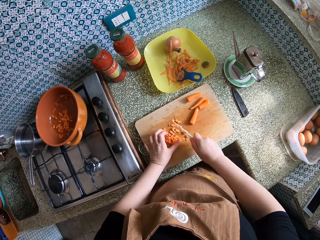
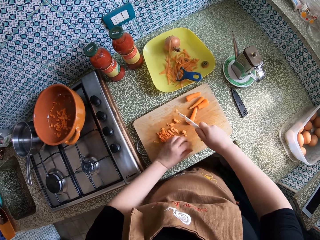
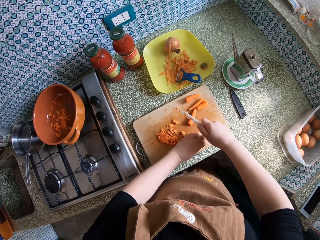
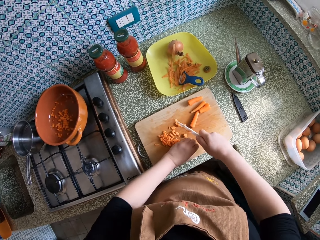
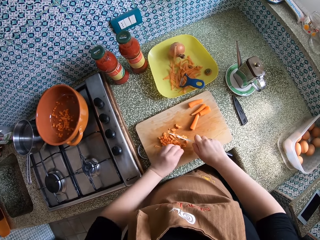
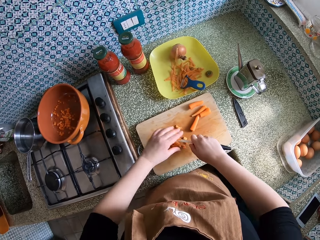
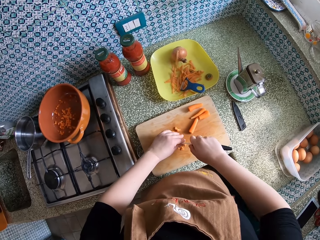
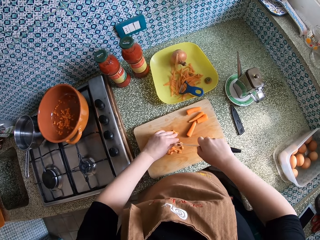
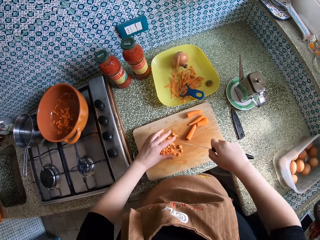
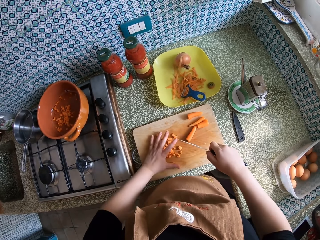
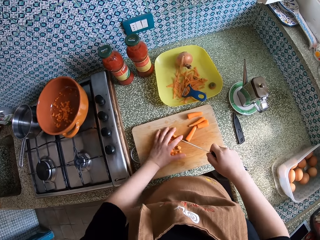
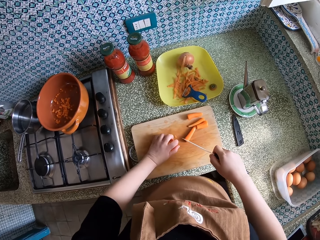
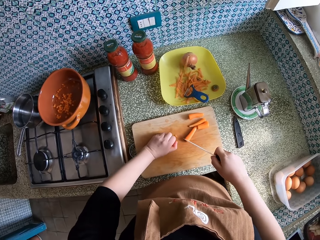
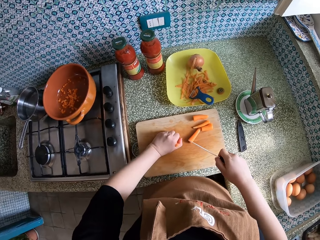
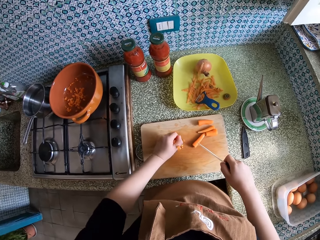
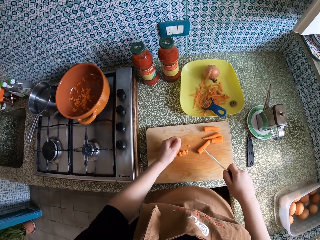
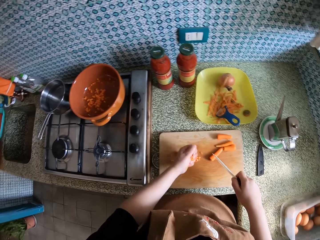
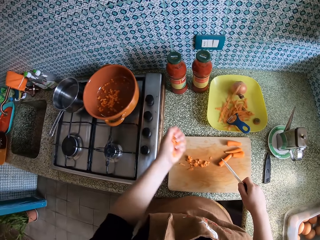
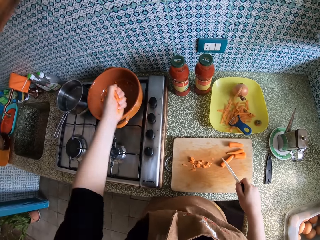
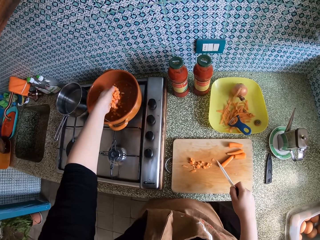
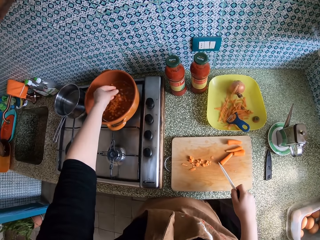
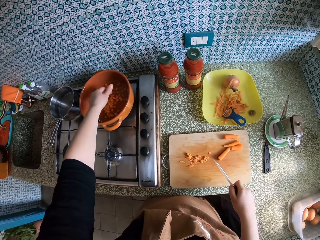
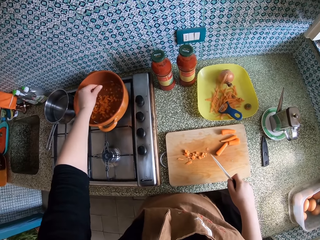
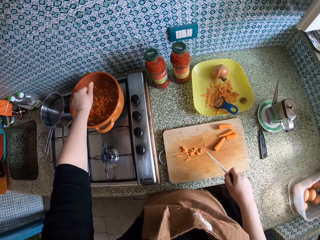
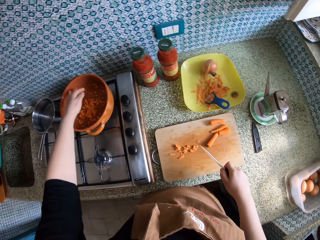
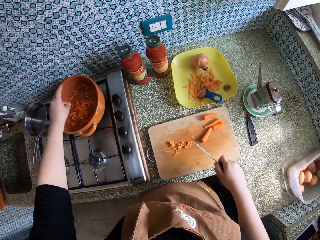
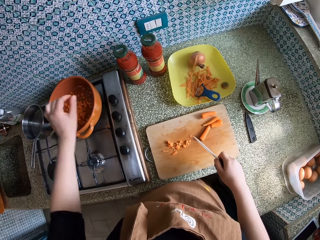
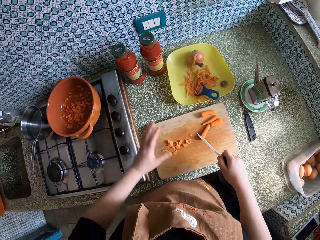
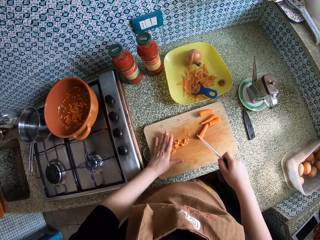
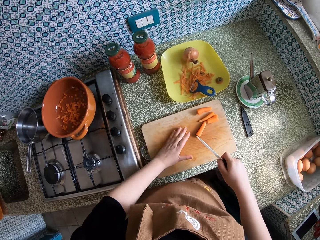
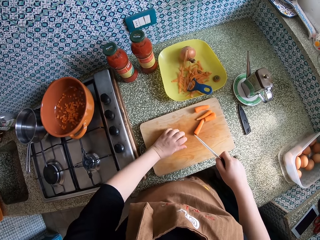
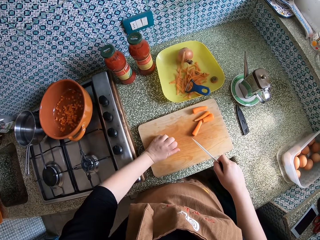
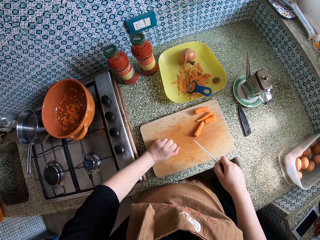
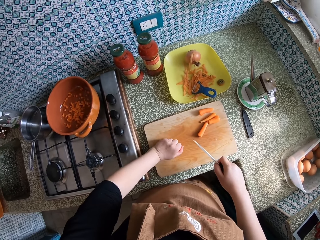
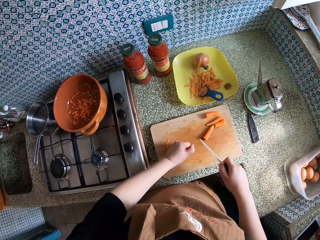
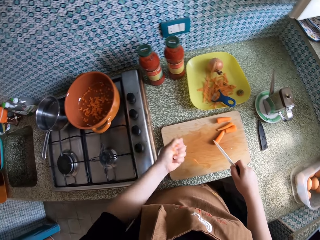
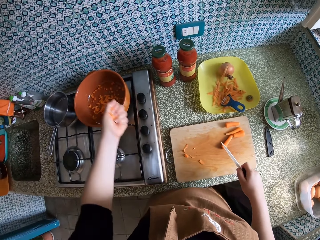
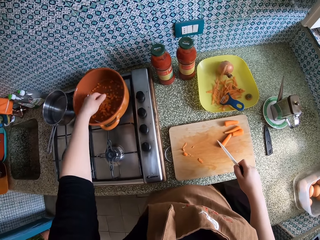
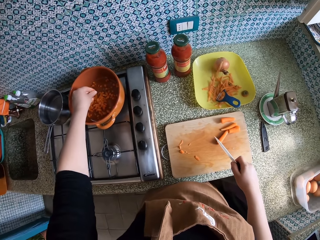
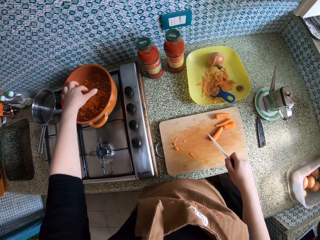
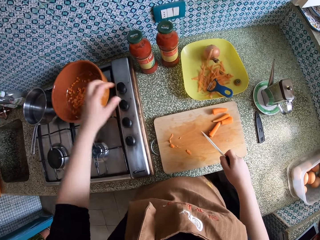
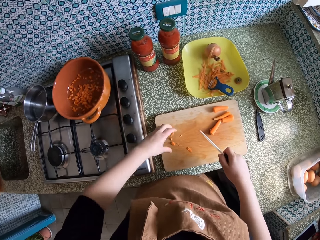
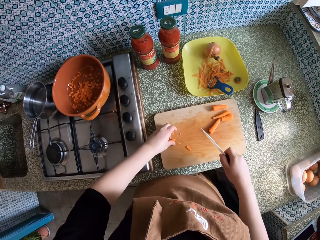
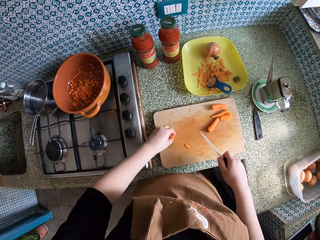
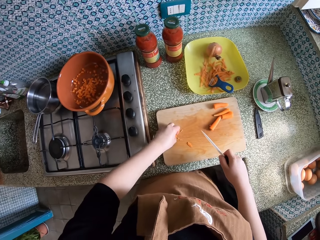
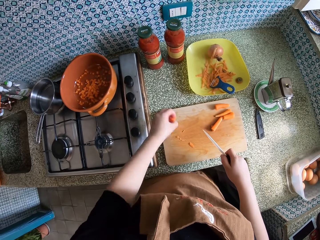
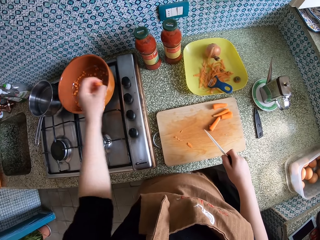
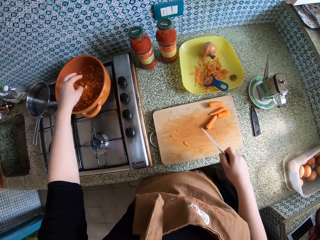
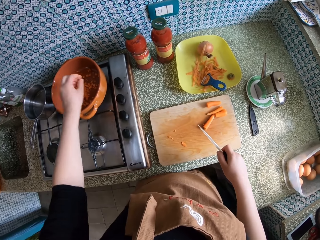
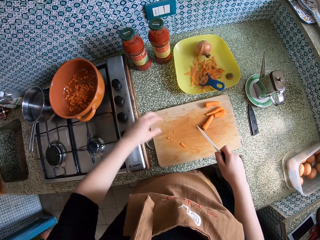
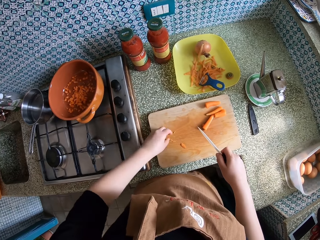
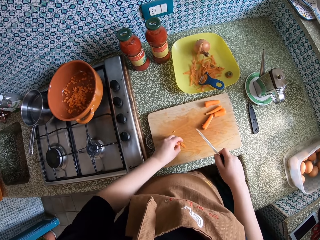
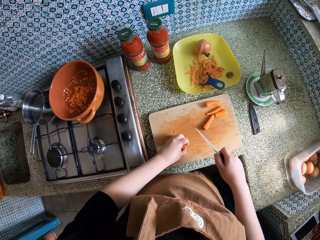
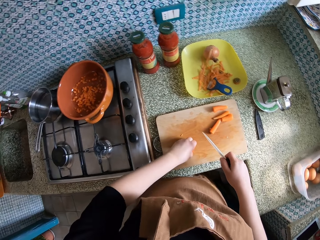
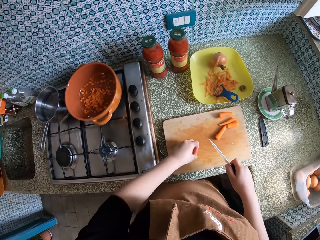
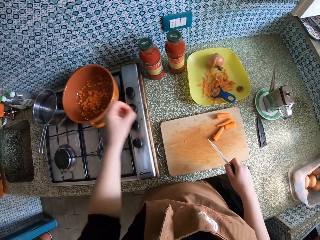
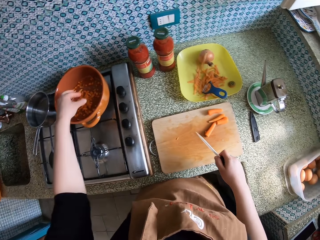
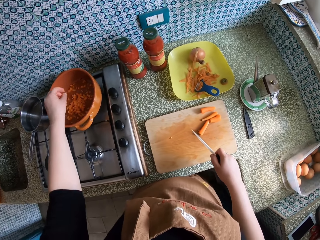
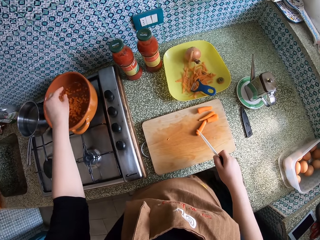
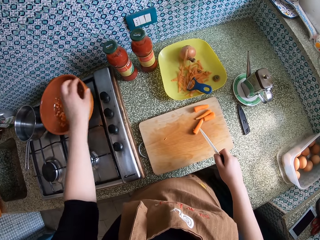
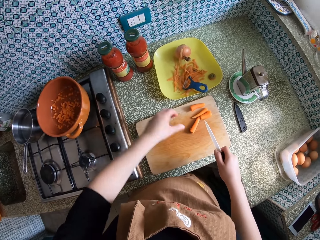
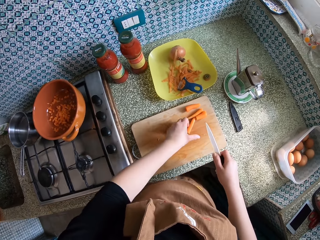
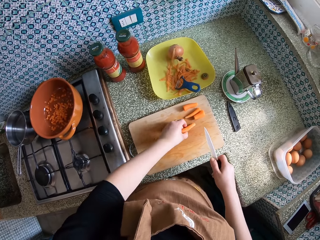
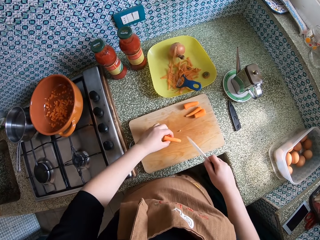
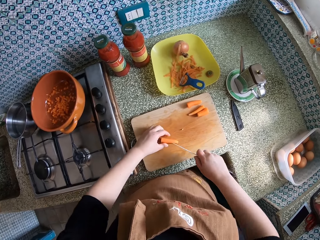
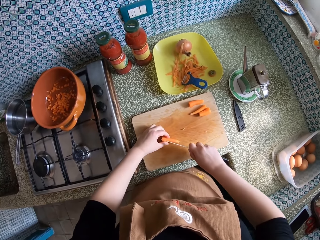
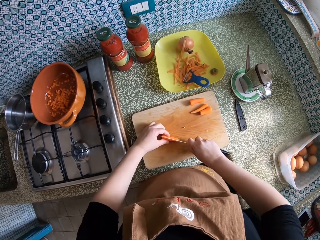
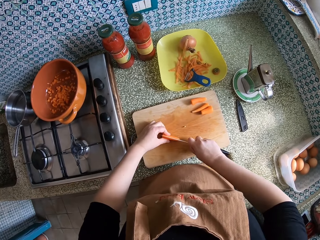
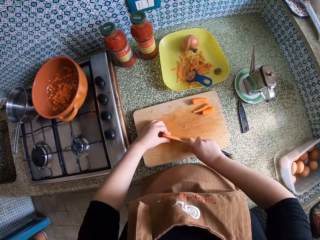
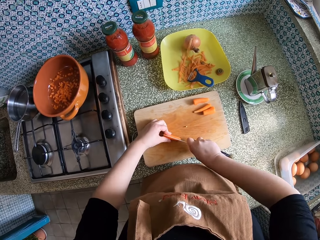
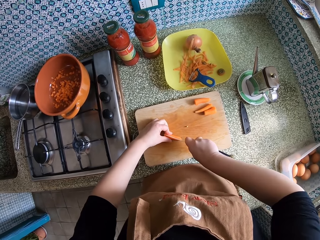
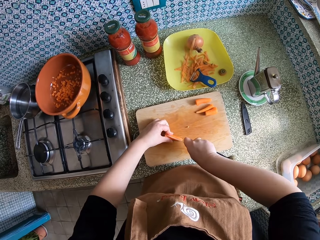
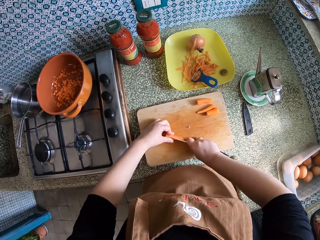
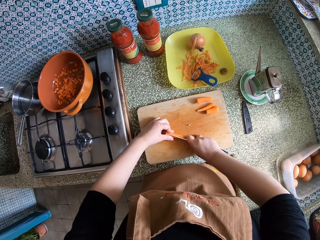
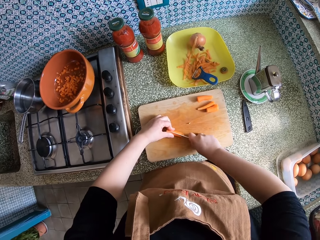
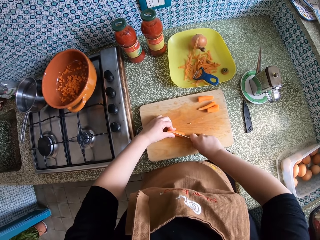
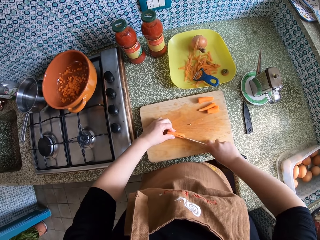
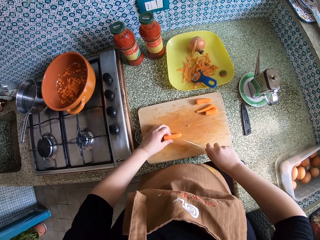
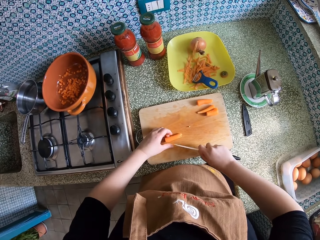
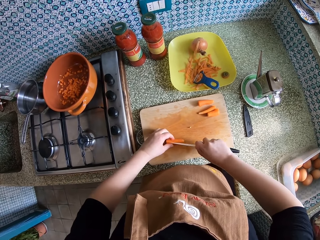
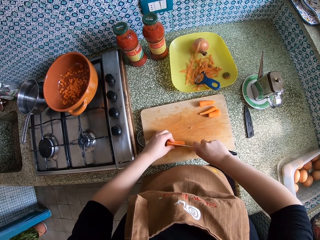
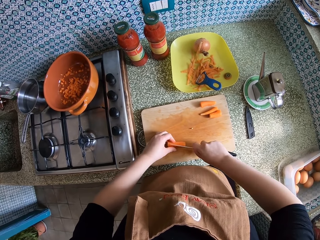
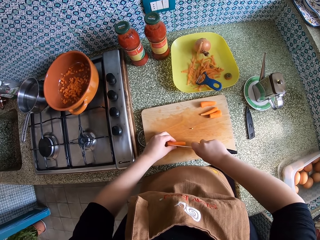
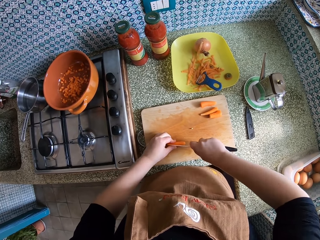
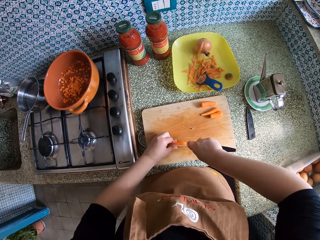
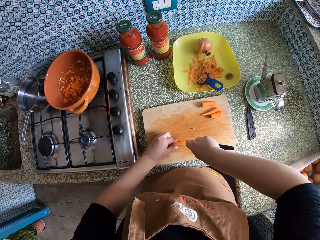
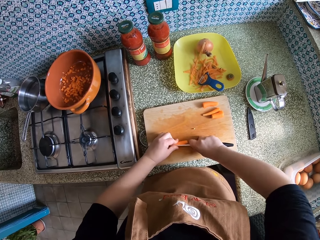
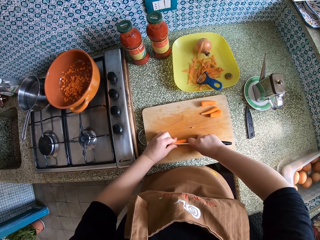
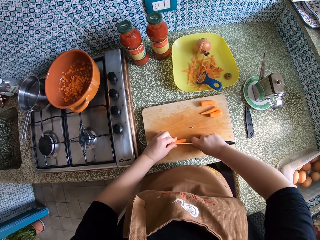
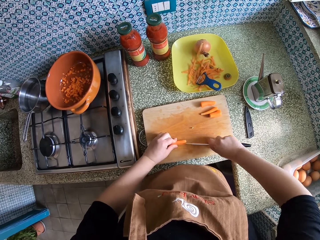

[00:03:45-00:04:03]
The camera wearer wipes the carrot on the knife with her left hand. She packs the small carrot pieces with her left hand. She picks the carrot from the chopping board. She lifts the left hand. She drops the carrot pieces in the pot. She pulls back the left hand. She packs the small carrot pieces with her left hand. She picks the carrot from the chopping board. She lifts the left hand. She packs the small carrot pieces with her left hand. She pours the carrot on the pot. She packs the small carrot pieces with her left hand. She picks the carrot from the chopping board. She drops the carrot pieces in the pot. She picks the carrot from the chopping board. She packs the small carrot pieces with her left hand. She lifts the left hand. She drops the carrot pieces in the pot. She pulls back the left hand. She cuts the carrot into smaller pieces with the knife. She pulls a piece of carrot.

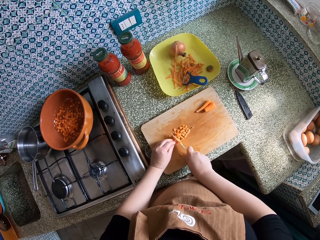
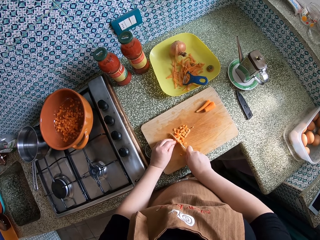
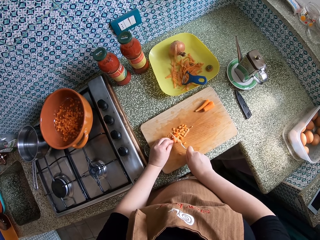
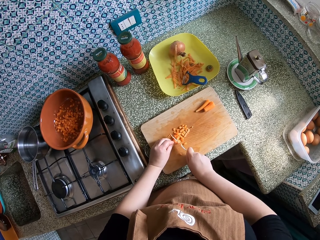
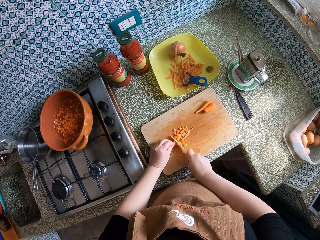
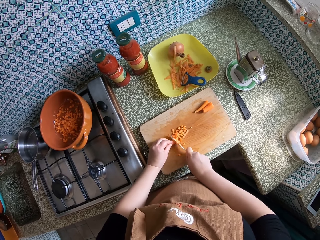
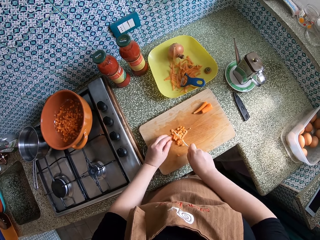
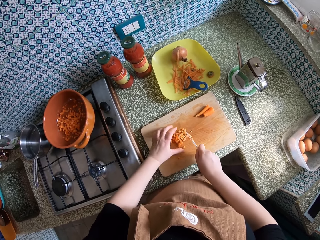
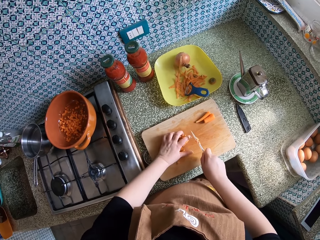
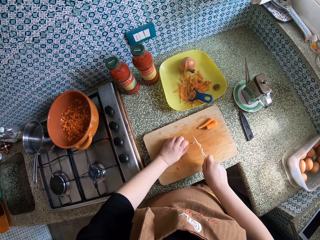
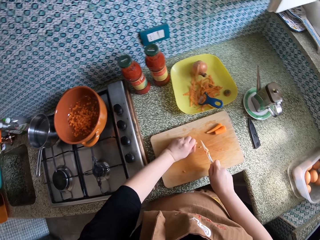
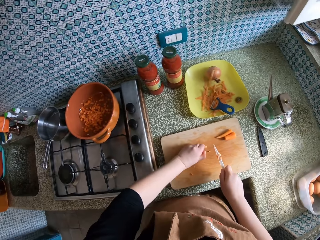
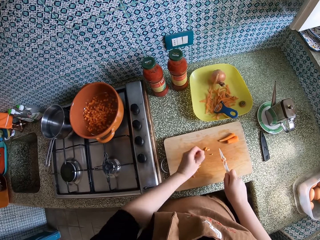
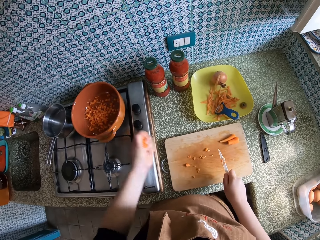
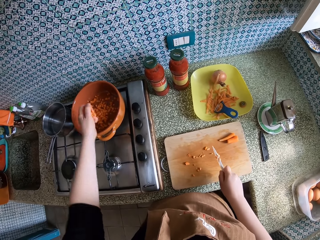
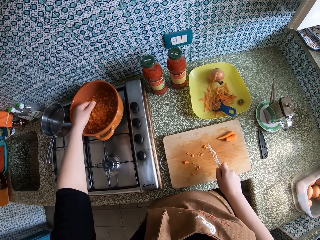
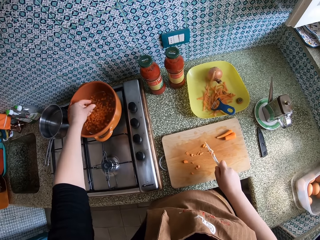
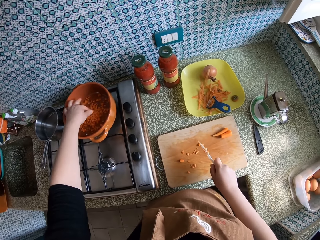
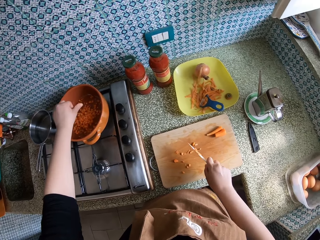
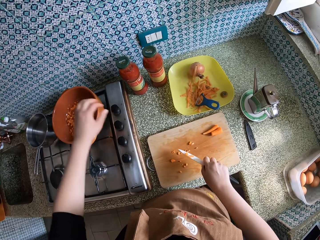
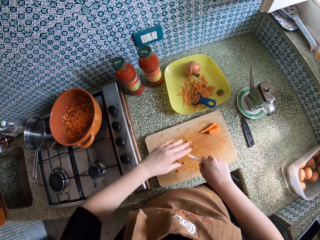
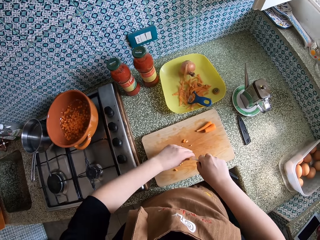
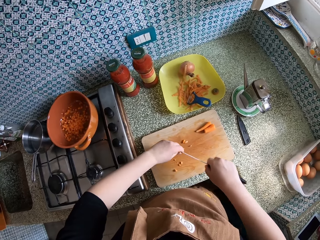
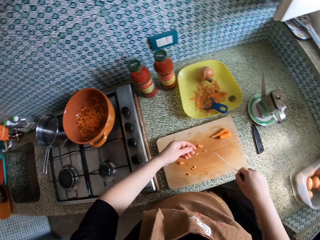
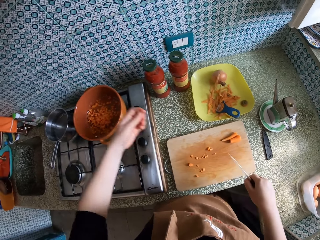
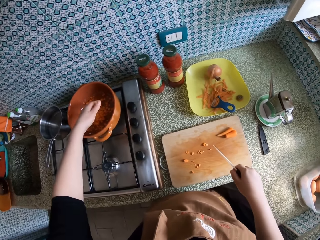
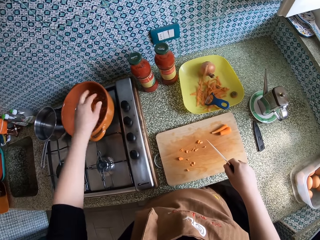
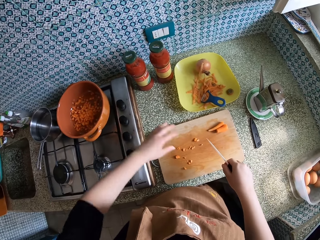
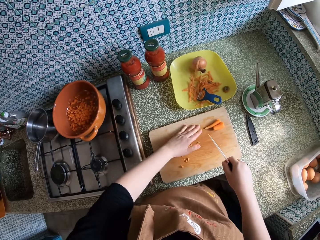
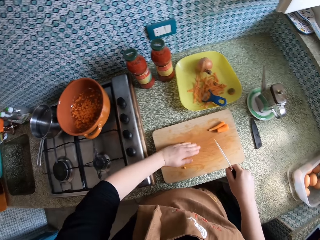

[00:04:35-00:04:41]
The camera wearer picks the carrot from the chopping board. She packs the small carrot pieces on the cutting board with her left hand. She lifts the left hand. She drops the carrot pieces in the pot. She wipes the carrot on the knife with her left hand. She pours the carrot on the pot.
